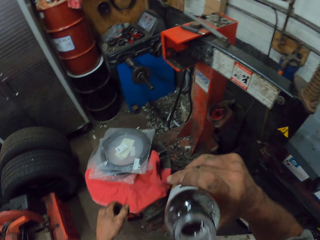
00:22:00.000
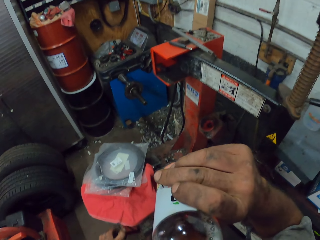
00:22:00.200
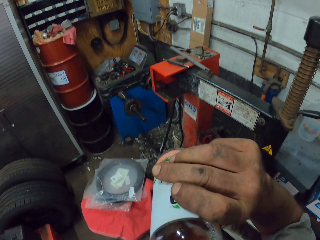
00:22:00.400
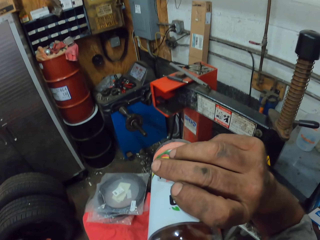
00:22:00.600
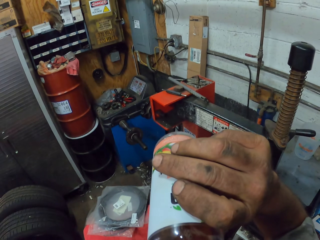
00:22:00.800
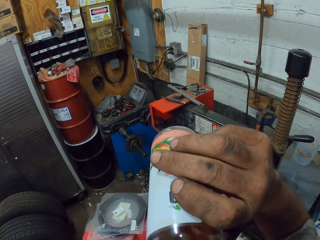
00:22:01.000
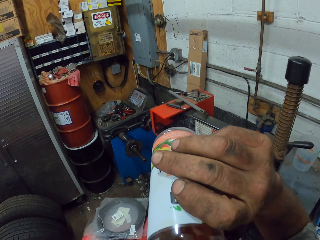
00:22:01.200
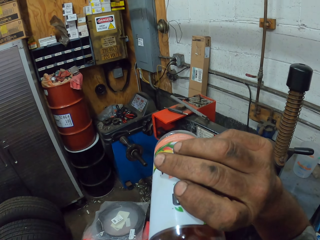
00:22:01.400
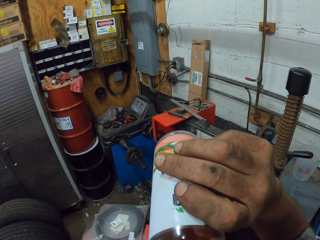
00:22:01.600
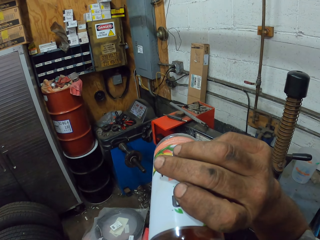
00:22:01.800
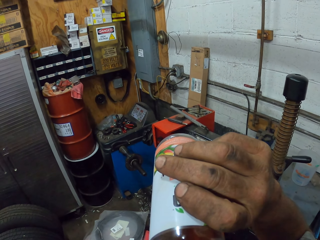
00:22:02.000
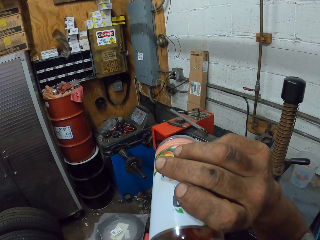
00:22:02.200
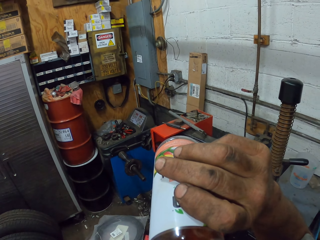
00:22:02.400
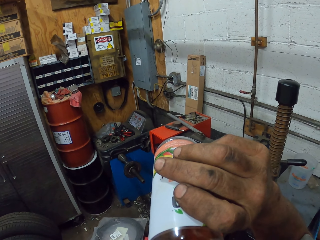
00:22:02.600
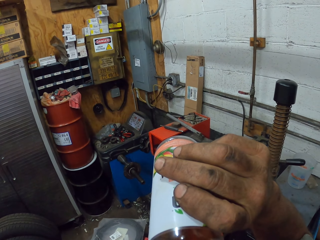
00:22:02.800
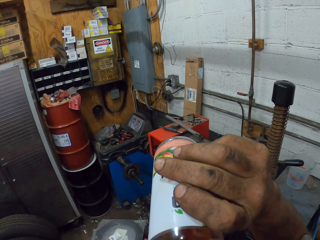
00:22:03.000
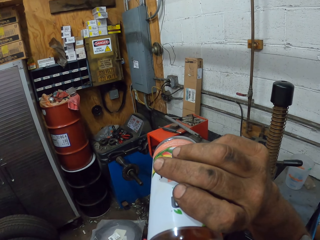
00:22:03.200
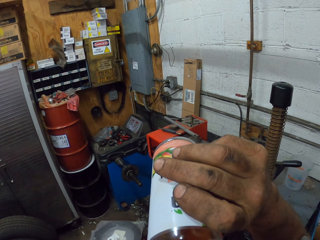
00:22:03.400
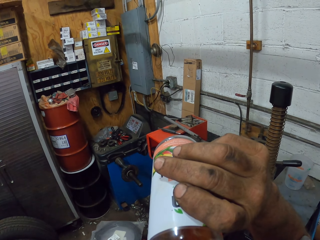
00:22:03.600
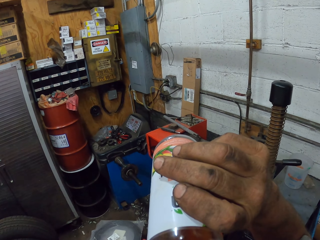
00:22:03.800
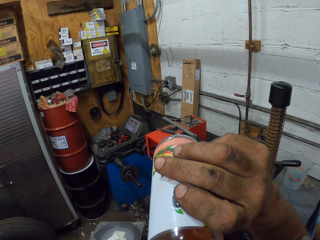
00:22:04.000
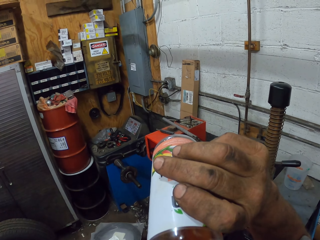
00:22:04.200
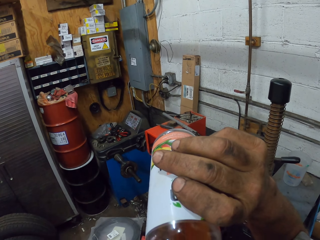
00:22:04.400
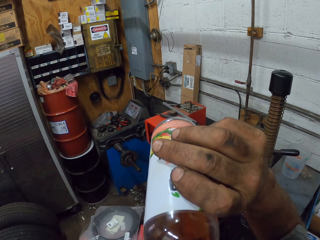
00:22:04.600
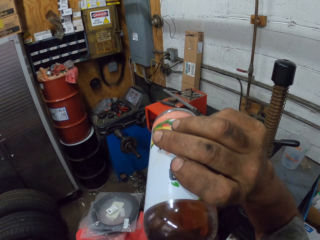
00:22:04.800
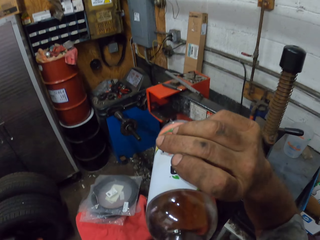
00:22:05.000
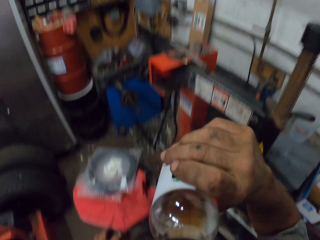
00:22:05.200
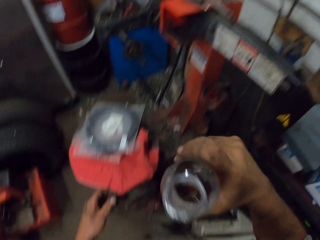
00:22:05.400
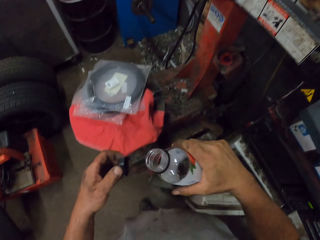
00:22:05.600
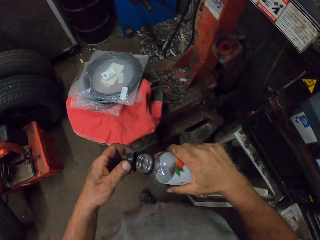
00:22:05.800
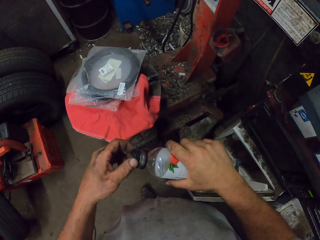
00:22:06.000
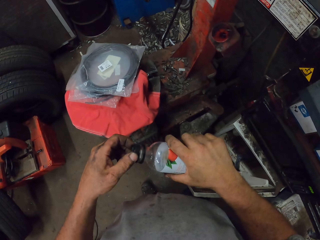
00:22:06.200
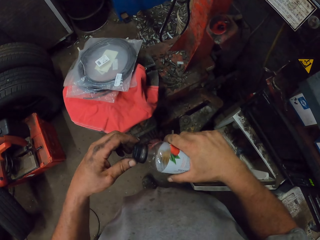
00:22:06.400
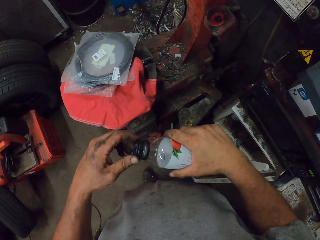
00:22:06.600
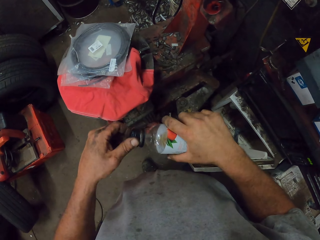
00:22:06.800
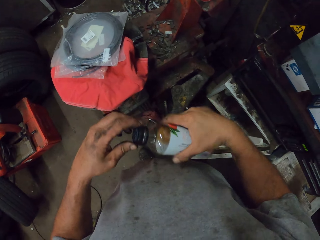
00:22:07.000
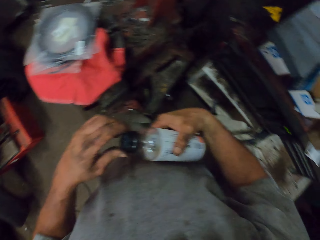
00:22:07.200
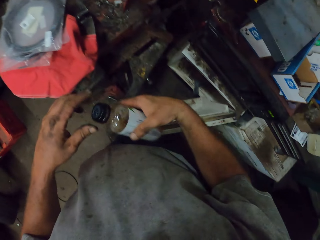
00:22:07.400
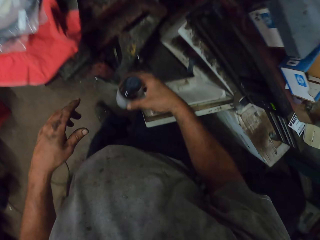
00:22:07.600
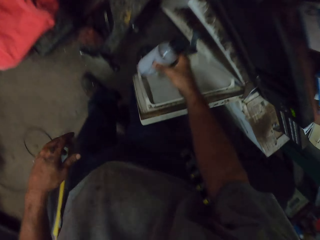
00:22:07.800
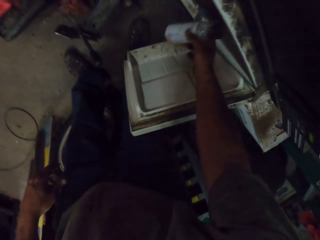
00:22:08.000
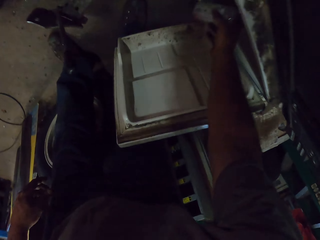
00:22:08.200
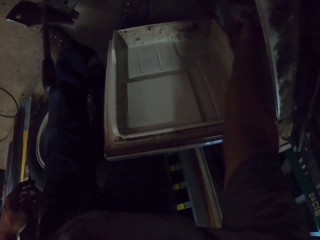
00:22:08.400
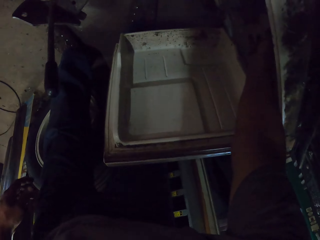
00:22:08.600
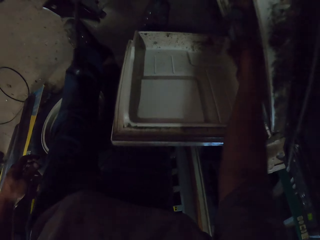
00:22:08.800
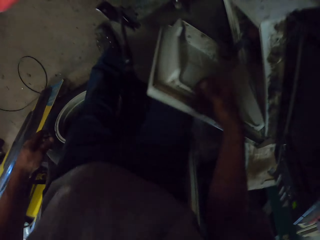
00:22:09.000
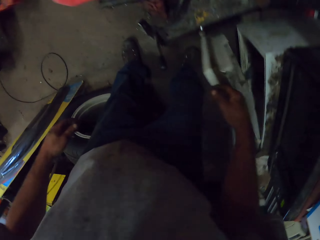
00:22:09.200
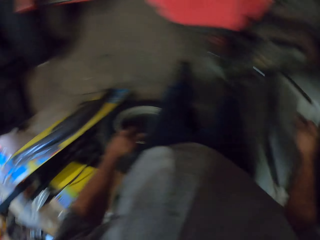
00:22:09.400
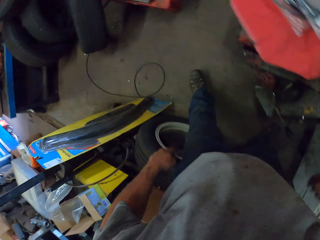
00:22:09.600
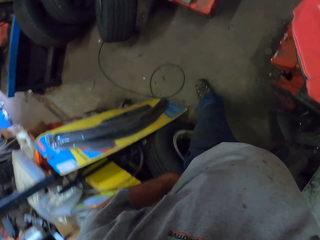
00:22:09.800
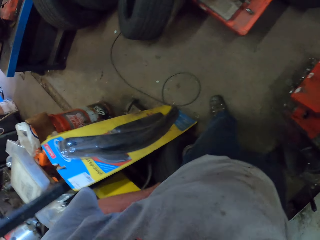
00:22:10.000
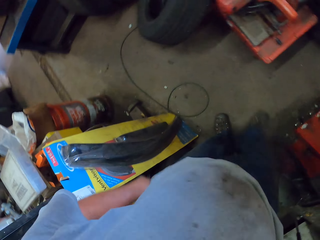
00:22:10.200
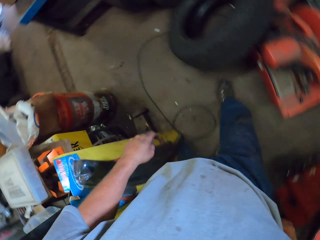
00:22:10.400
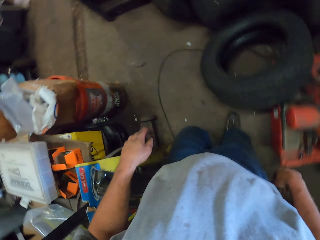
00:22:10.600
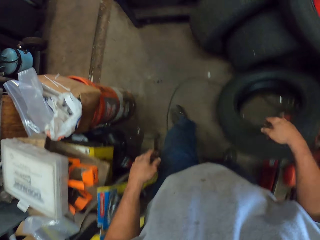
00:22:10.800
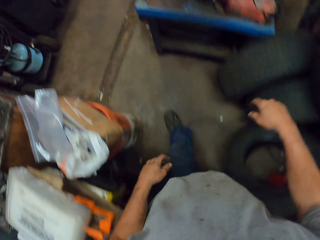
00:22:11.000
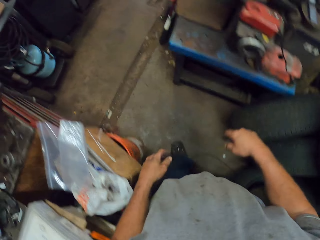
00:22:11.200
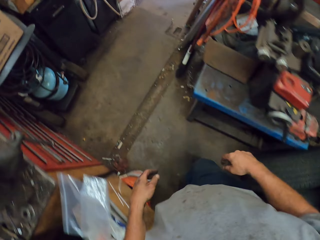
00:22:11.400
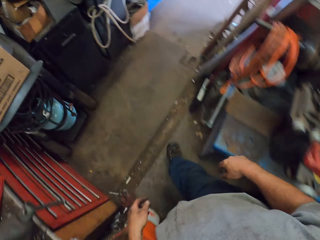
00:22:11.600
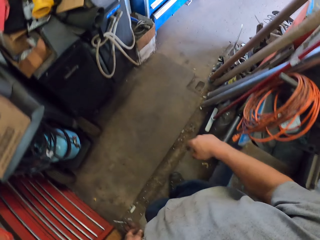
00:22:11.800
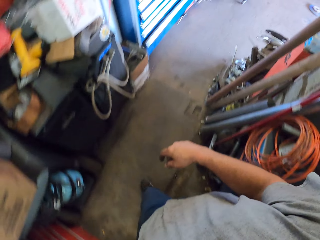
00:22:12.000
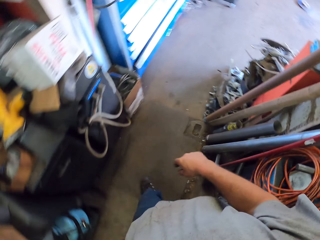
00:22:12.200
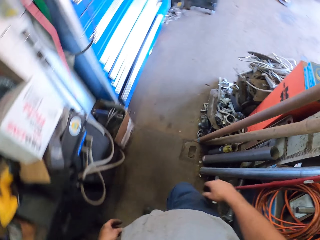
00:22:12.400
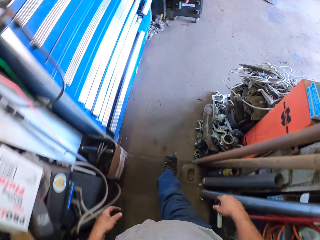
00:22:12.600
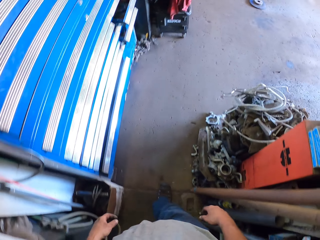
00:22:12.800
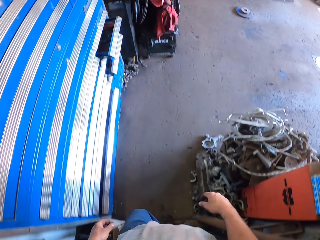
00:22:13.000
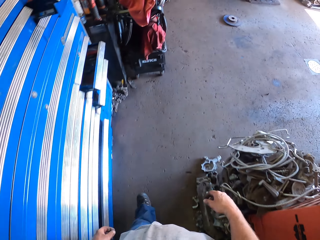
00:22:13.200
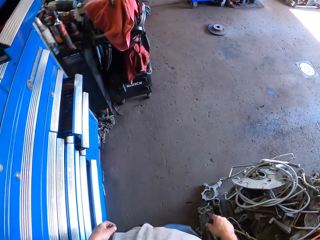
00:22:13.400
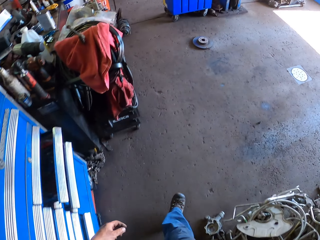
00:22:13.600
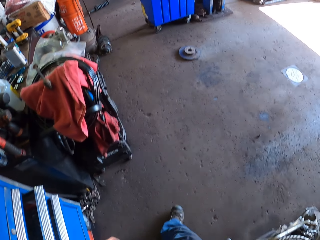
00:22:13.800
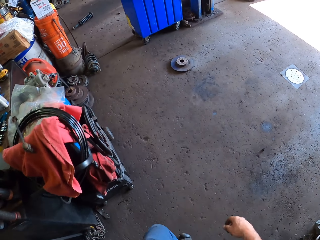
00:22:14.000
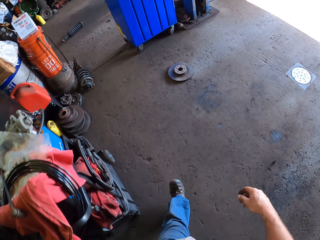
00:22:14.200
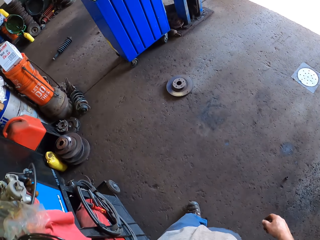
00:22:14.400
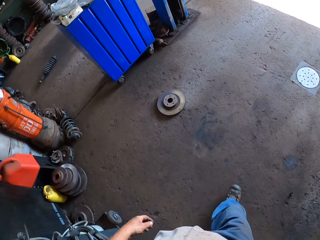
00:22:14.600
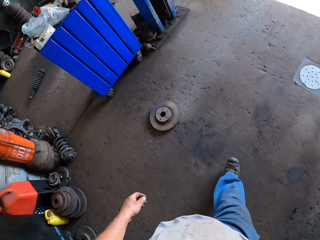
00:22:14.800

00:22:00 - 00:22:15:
The camera wearer drinks the juice from the bottle. They close the bottle of juice. They put the bottle of juice in the refrigerator or cabinet. They close the cabinet with the right hand. They walk left. They walk around in the room.

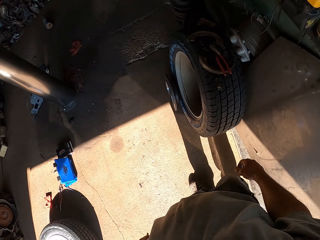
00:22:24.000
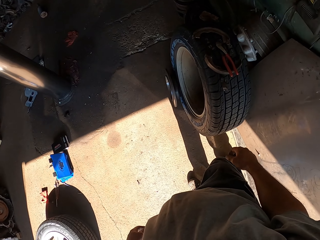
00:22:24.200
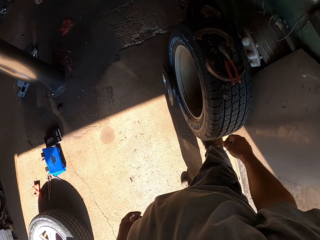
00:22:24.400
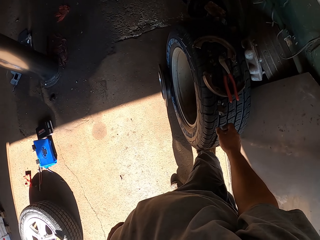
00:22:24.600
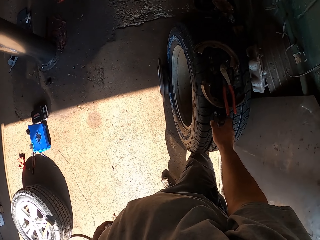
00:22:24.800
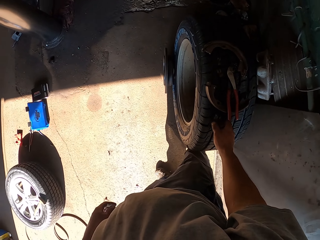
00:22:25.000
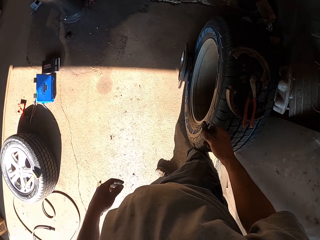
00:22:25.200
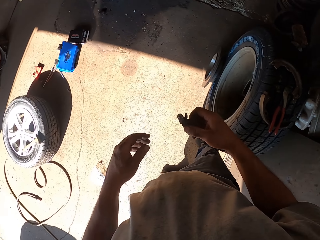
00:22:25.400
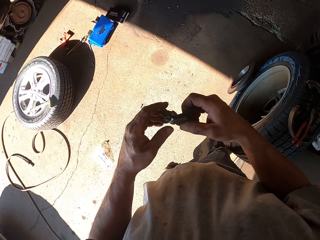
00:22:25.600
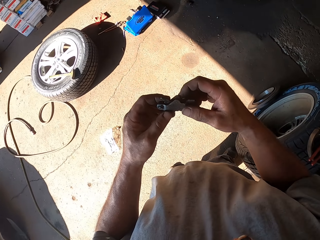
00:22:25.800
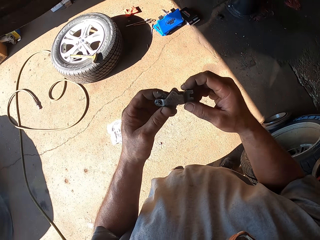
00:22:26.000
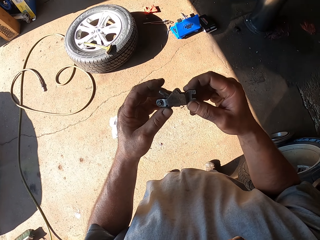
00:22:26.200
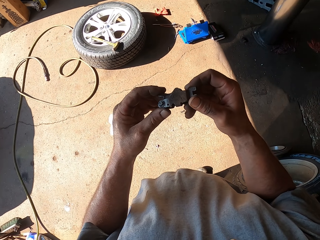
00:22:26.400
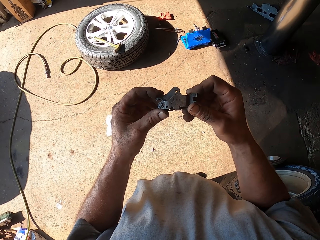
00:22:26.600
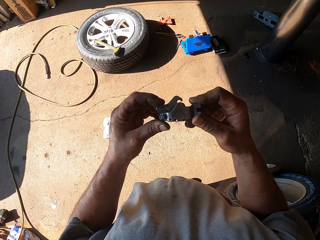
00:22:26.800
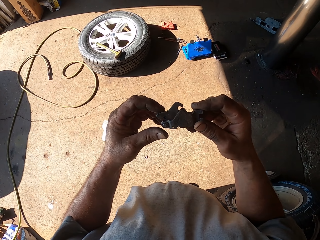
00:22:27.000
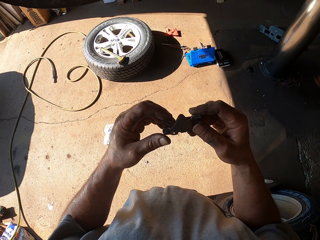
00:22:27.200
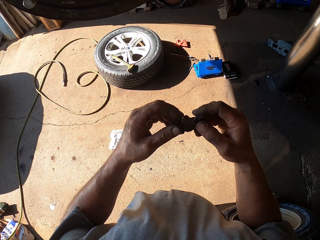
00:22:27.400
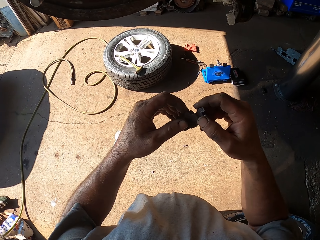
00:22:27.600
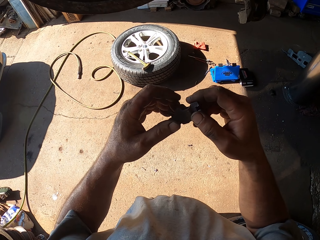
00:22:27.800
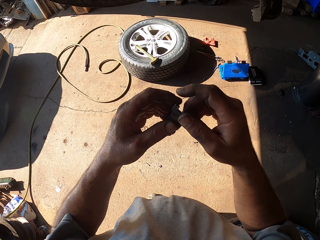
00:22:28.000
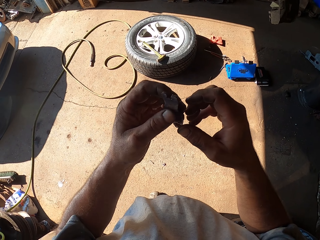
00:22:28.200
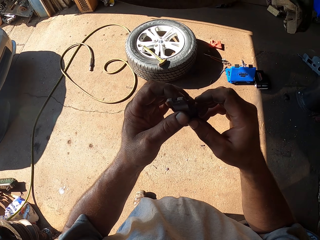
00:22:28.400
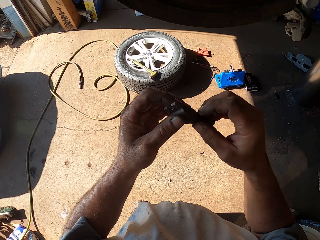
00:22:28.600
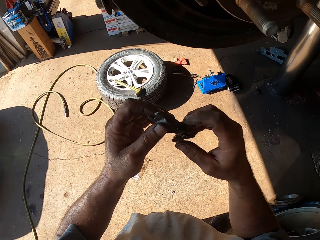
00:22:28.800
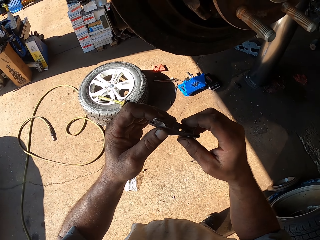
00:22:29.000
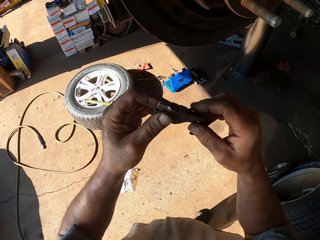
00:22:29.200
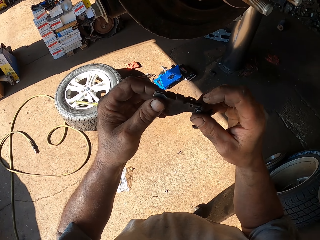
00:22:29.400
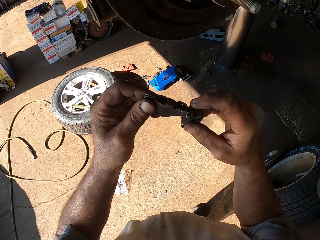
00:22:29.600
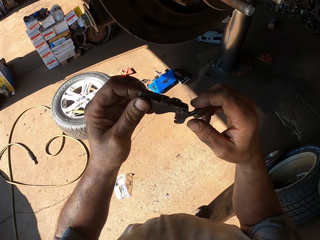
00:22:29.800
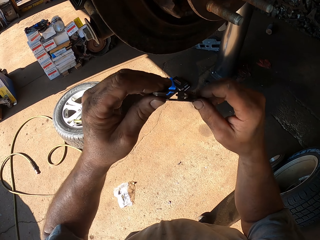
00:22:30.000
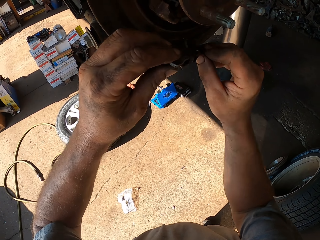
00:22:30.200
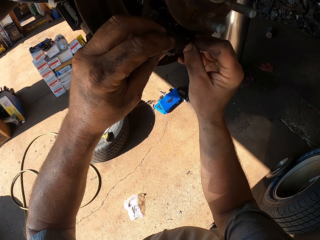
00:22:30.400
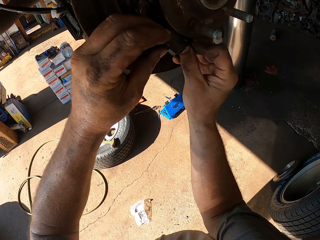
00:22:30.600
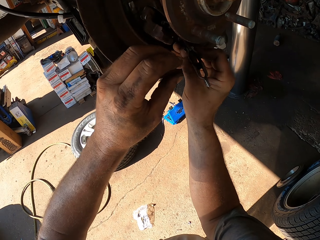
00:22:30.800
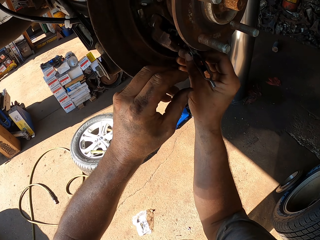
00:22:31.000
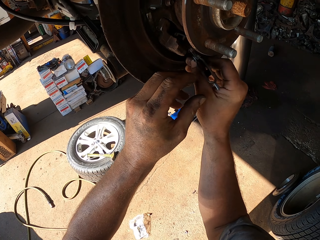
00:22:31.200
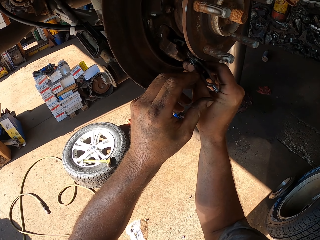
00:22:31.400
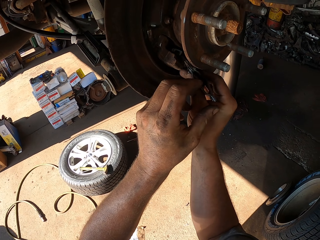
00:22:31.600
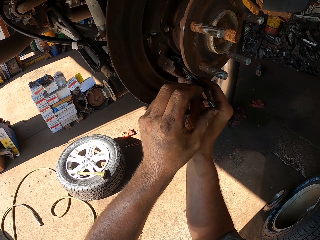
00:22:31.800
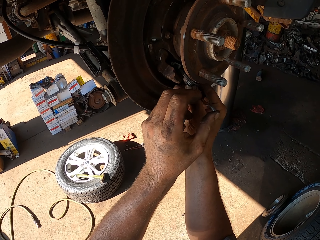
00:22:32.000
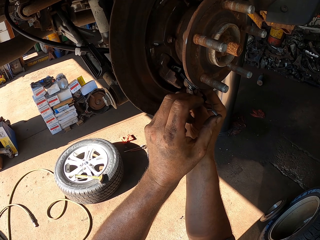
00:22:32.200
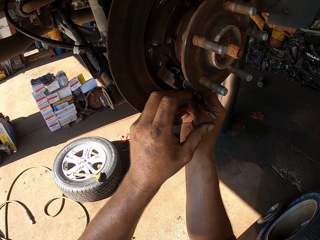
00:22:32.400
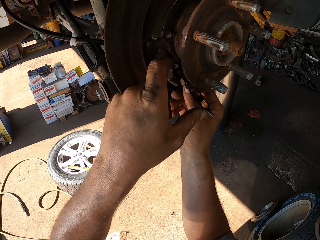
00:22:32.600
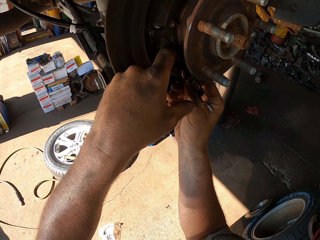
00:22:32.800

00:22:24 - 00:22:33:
The camera wearer picks up a brake pad with the right hand. They hold the brake pad with both hands. They fix the brake pad on the wheel bearing with both hands.
